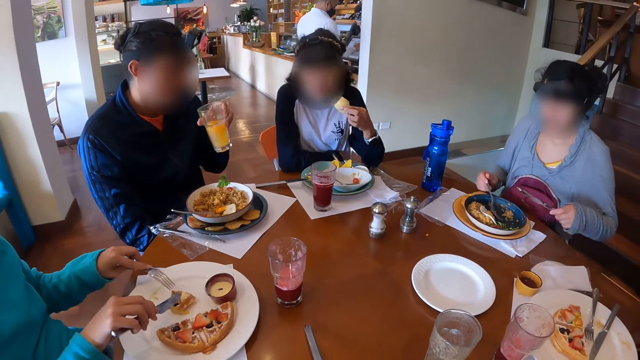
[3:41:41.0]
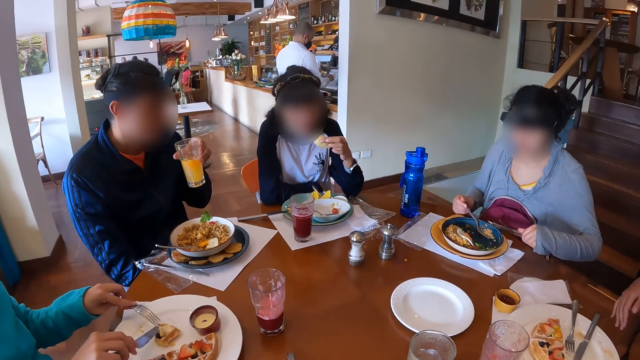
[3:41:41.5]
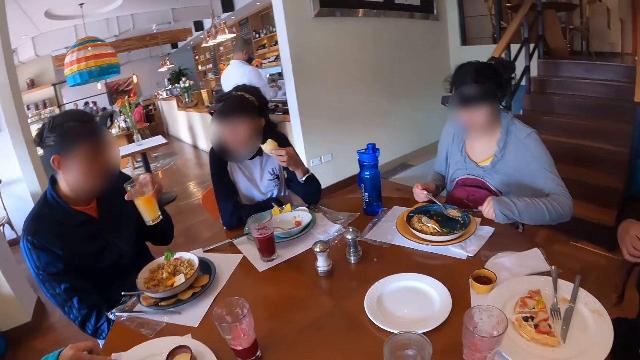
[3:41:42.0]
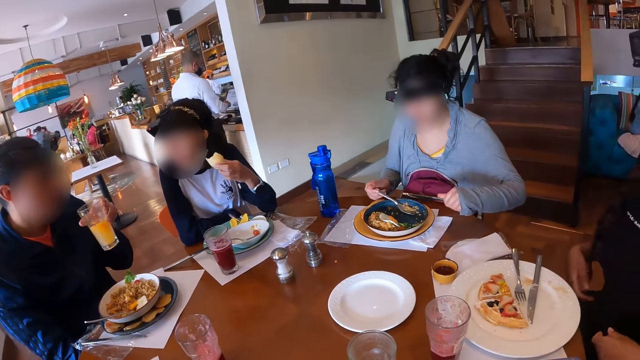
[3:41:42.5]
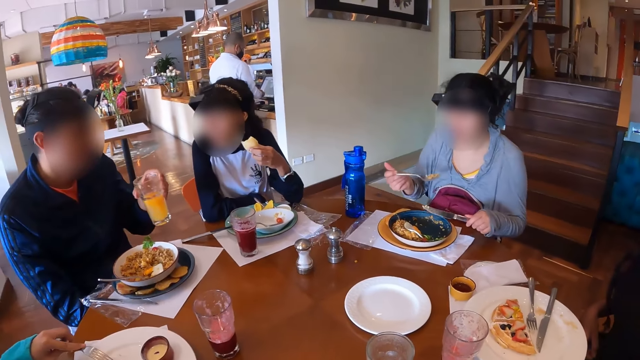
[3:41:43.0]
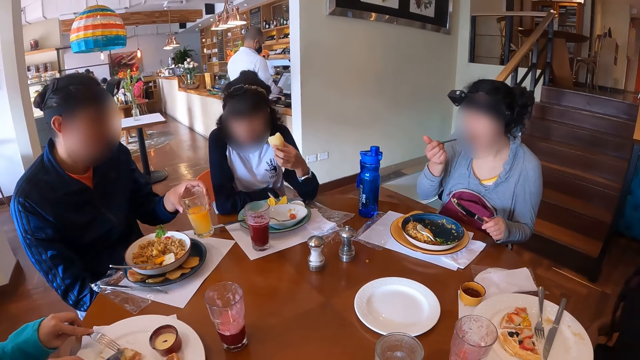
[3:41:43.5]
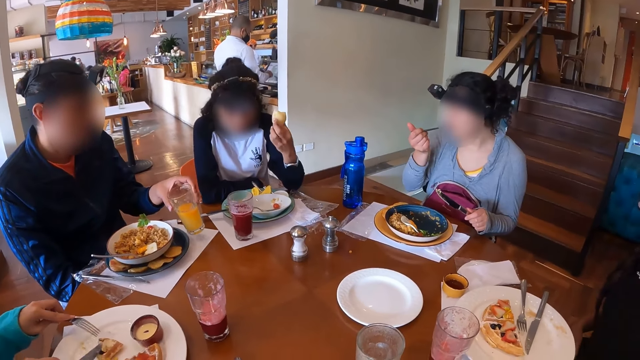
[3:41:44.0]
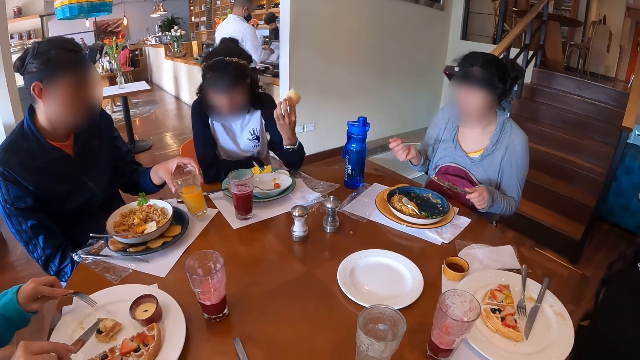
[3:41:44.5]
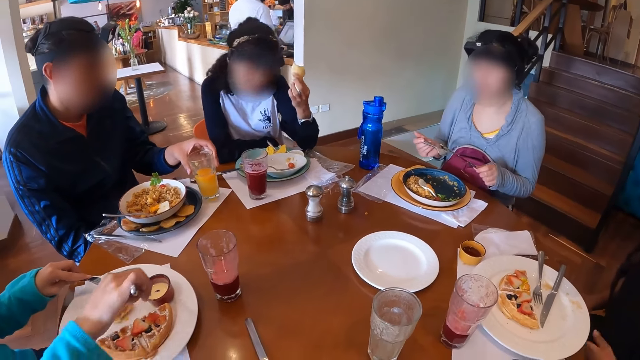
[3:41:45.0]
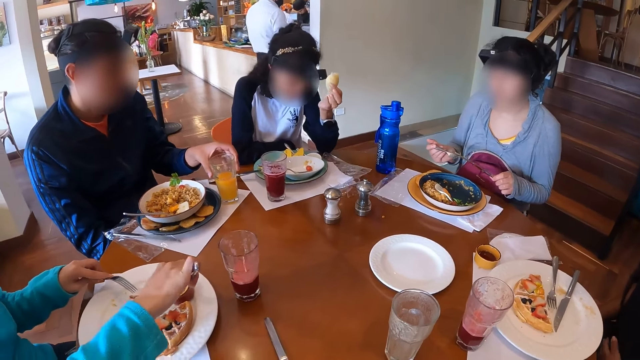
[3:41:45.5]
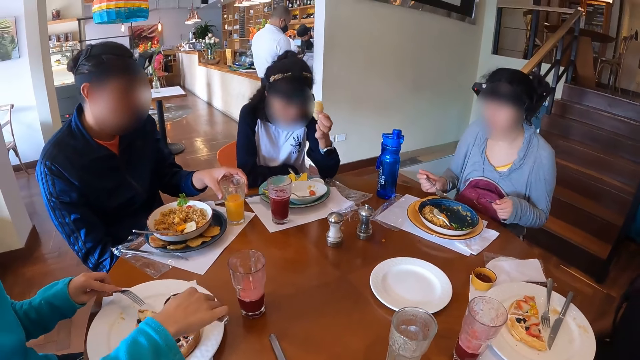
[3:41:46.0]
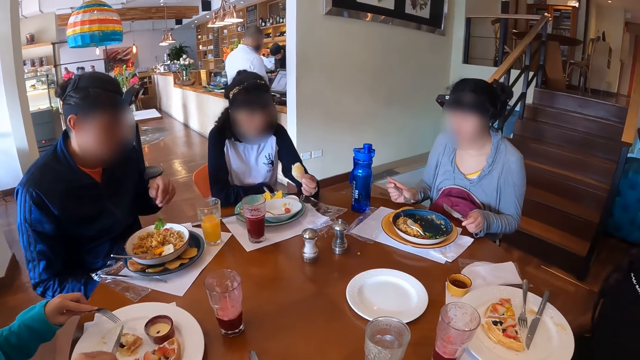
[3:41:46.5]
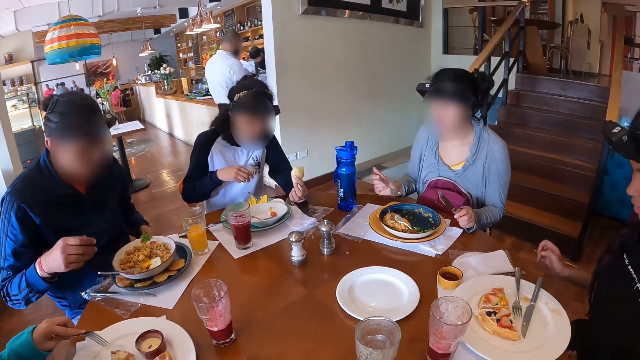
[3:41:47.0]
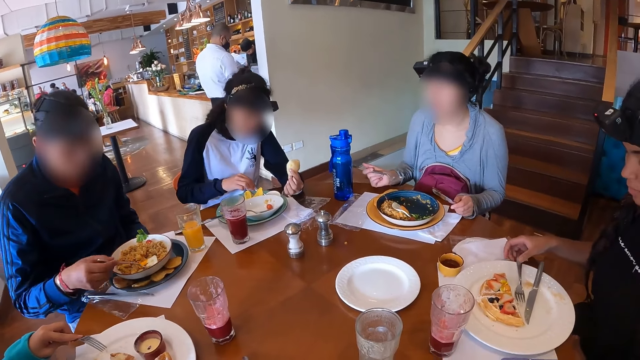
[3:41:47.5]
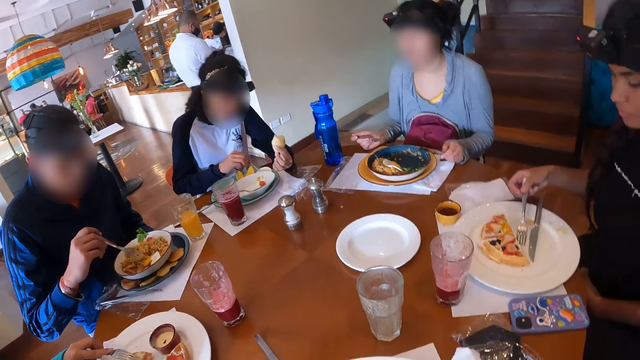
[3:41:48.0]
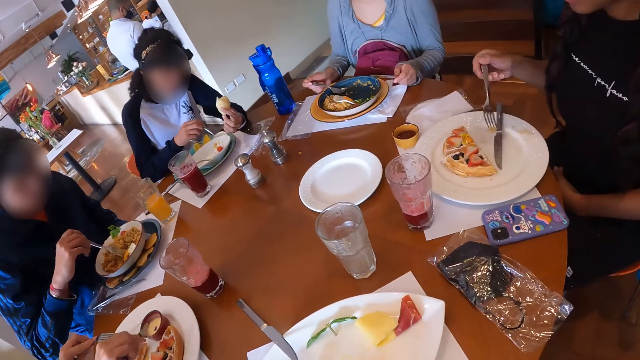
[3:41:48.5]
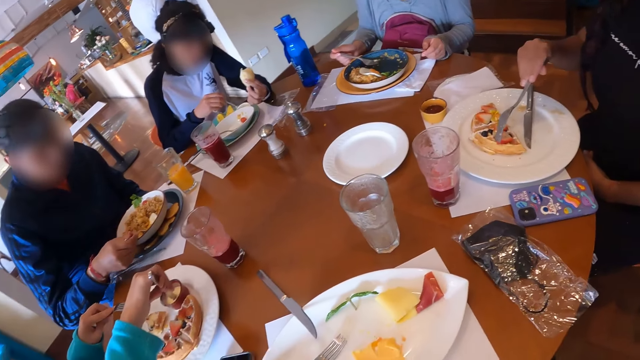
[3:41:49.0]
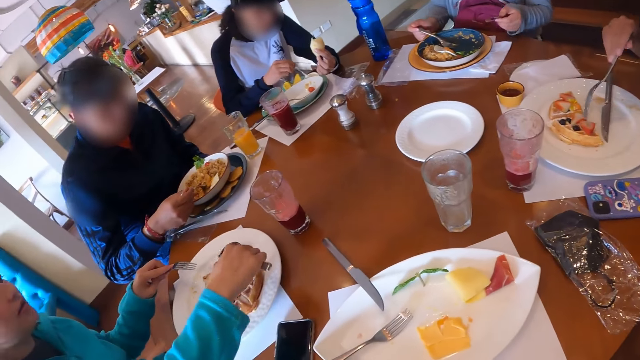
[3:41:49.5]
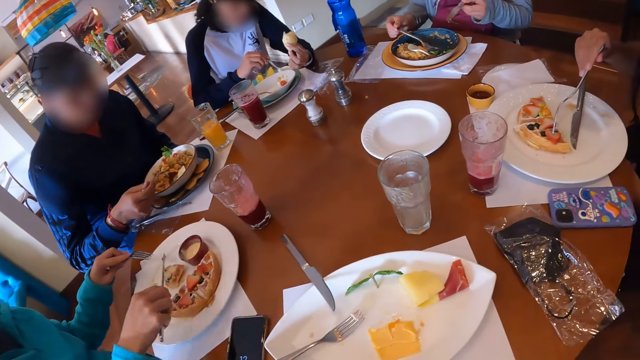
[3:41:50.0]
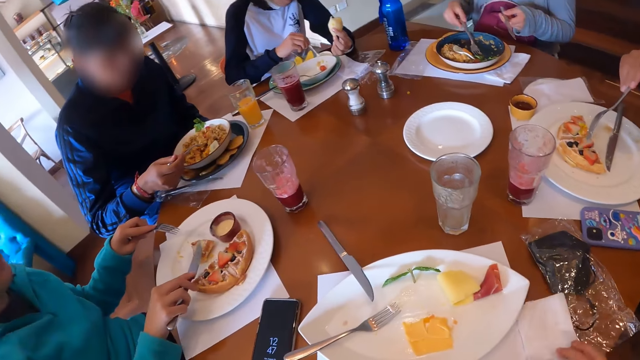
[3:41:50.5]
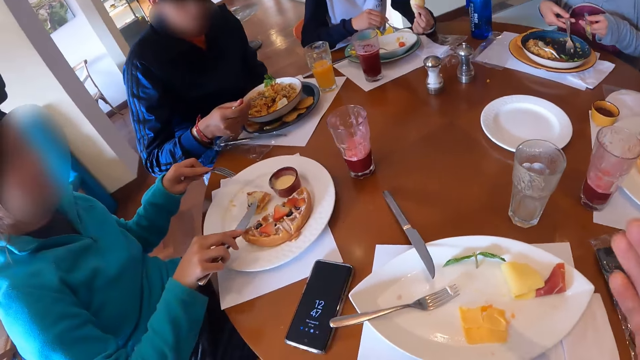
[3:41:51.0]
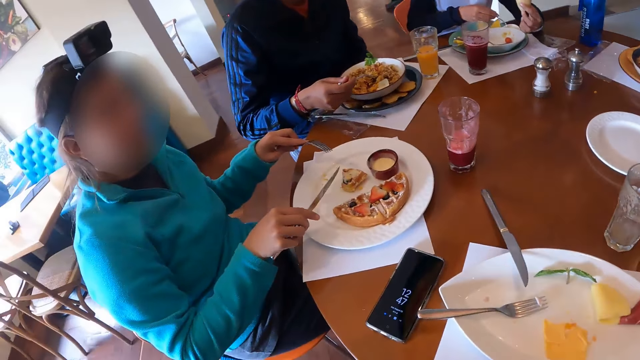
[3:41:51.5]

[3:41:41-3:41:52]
A woman scoops rice from the plate on the table with the fork in her right hand. She scoops rice from the plate on the table with the knife in her left hand. She eats rice from the plate on the table with the fork in her right hand. The man places the cup of juice on the table with his left hand and drinks juice. Another woman scoops sauce from a bowl of sauce with a knife with her right hand. A third woman picks up the fork on the plate on the table with her right hand. She touches the pancake in the plate with the fork in her right hand. The man takes eggs from the plate on the table with the fork in his right hand. The second woman places sauce on a piece of pancake with the knife in her right hand.

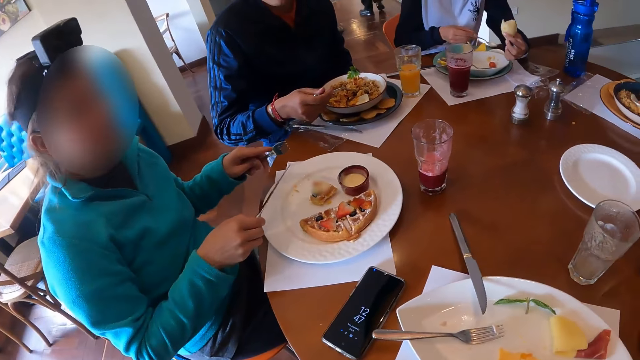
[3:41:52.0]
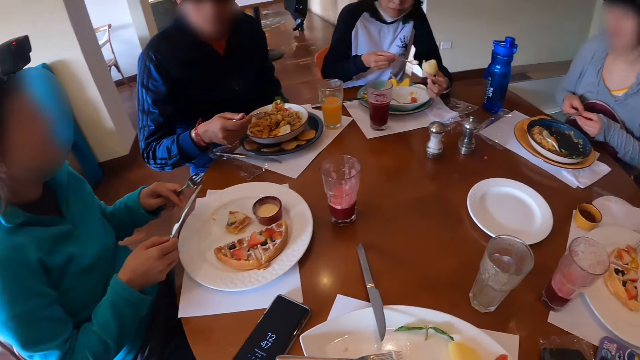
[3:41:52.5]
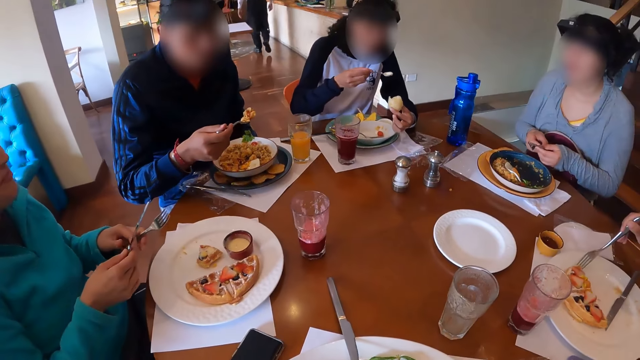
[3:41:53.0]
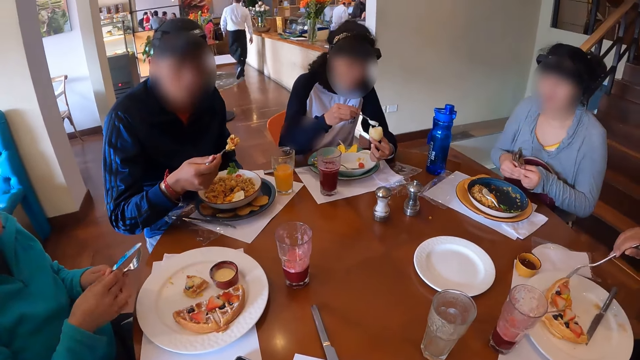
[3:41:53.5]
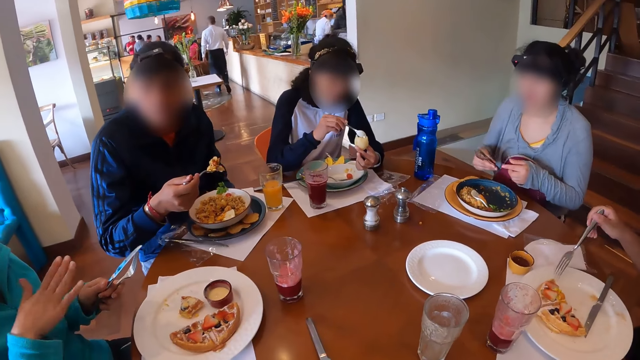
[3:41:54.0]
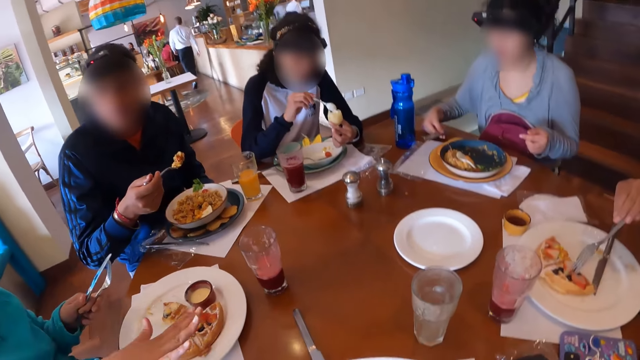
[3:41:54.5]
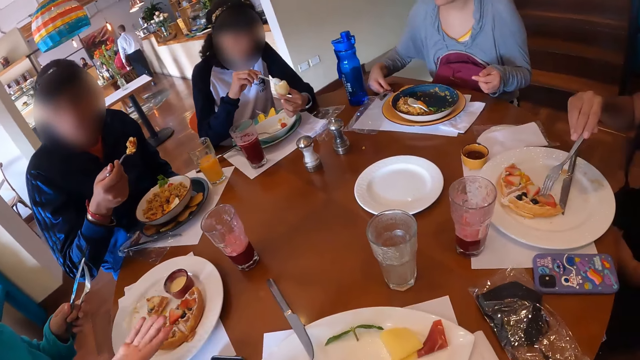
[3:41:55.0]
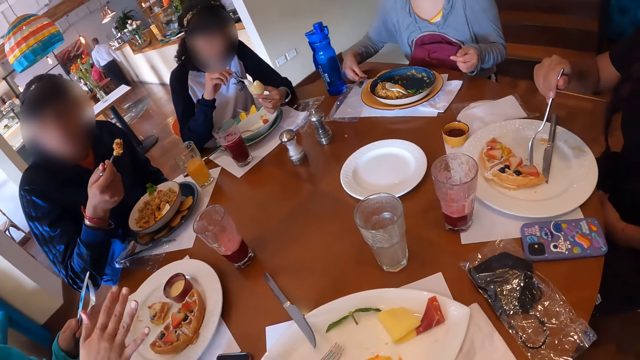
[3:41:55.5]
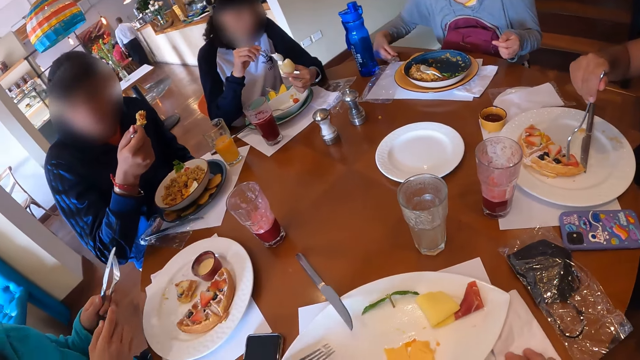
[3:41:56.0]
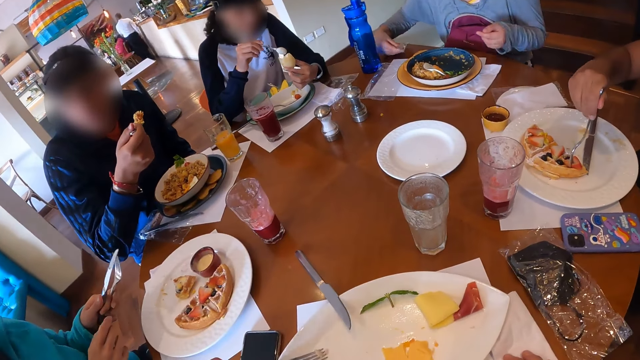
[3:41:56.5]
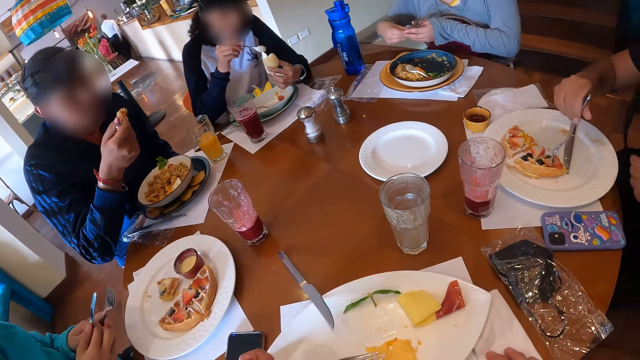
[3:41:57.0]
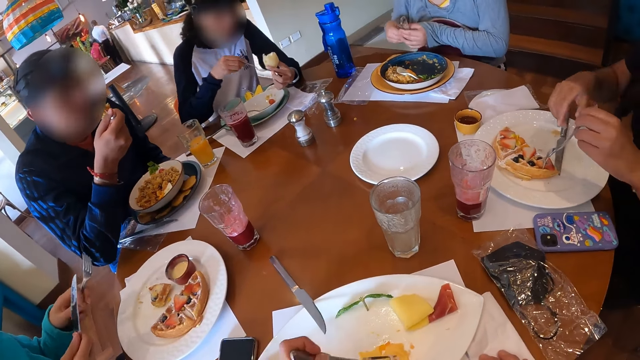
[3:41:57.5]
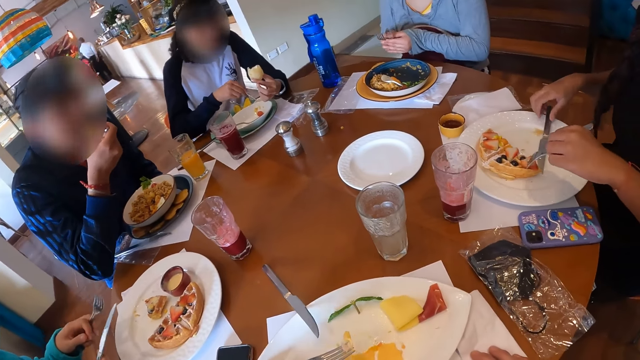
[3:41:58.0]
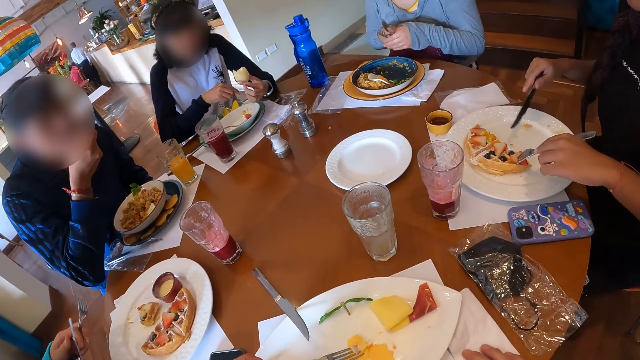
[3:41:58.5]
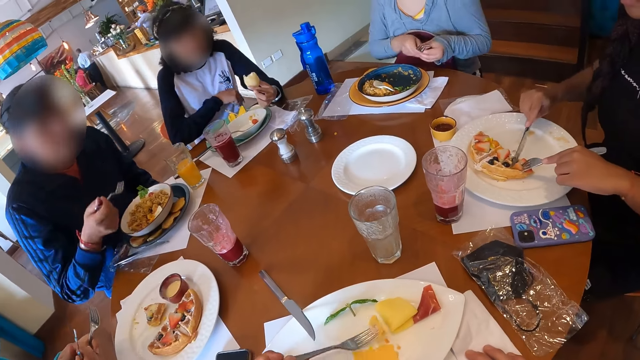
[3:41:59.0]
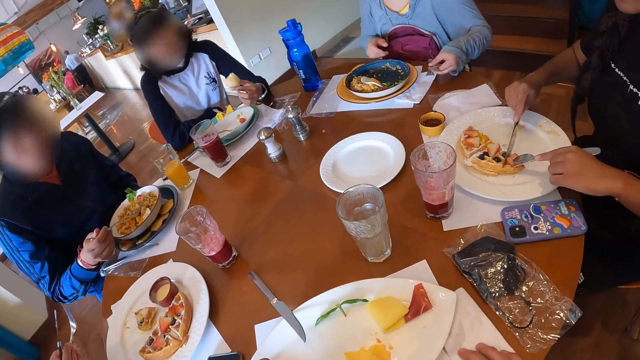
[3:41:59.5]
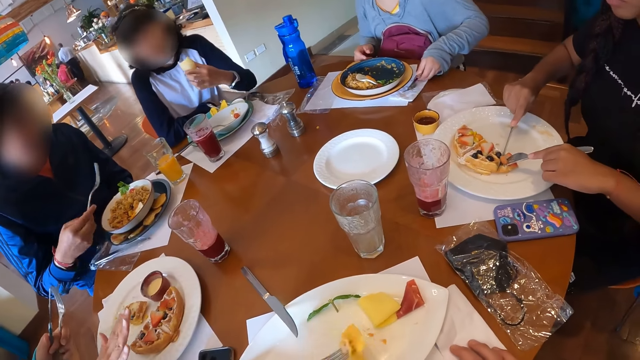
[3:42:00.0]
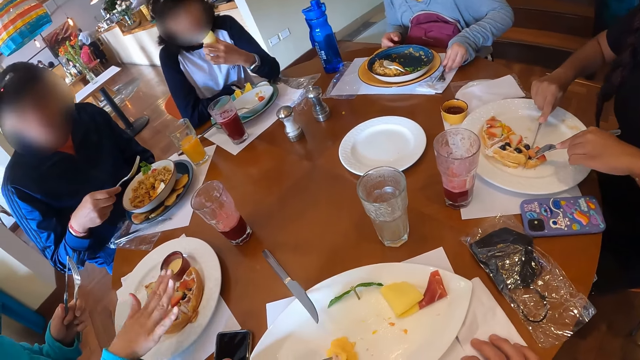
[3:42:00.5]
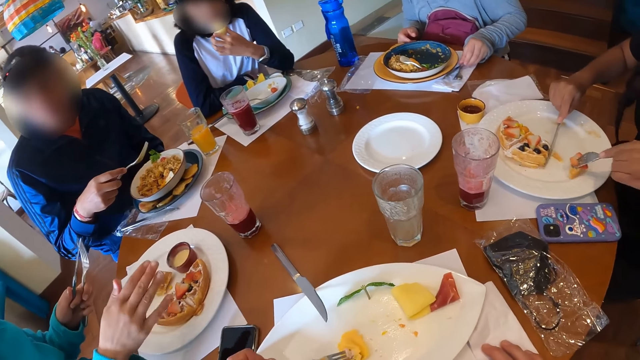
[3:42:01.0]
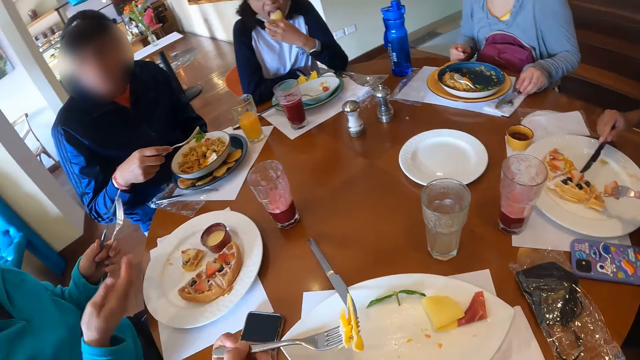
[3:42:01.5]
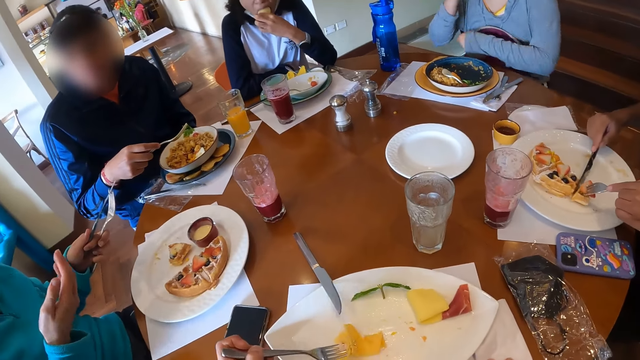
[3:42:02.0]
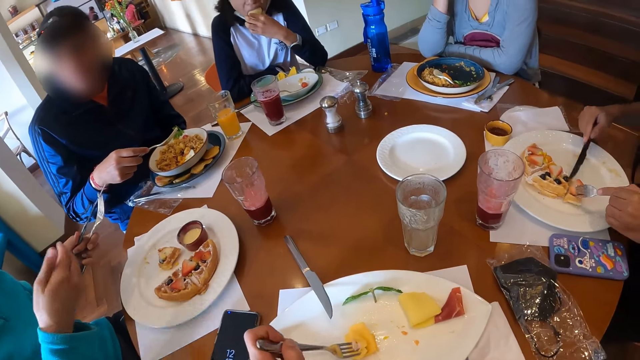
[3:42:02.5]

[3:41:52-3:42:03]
A woman takes sauce from the plate of sauce with the spoon in her right hand. Another woman passes the knife from her right hand to her left hand. The first woman puts the sauce on the bread in her left hand with the spoon in her right hand. The second woman gesticulates with her right hand. A third woman places the cutlery on the plate on the table with her right hand. She passes the cutlery from her right hand to her left hand. A man eats eggs from the plate on the table with the fork in his right hand. A fourth woman picks up a knife from the plate on the table with her right hand. She slices the pancake in the plate with the knife in her right hand. The third woman places the cutlery on the table with her left hand. The first woman eats the bread with her left hand. The fourth woman picks a piece of pancake from the plate with the fork in her left hand. The first woman eats the bread with her left hand. The camera wearer takes fruit from a plate with a fork in his left hand. The fourth woman picks the piece of pancake from the plate with the fork in her left hand.
